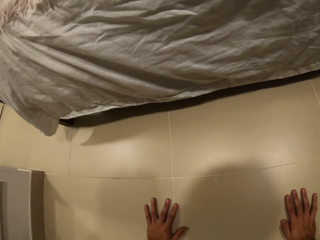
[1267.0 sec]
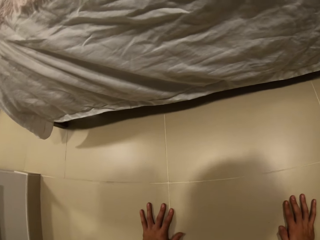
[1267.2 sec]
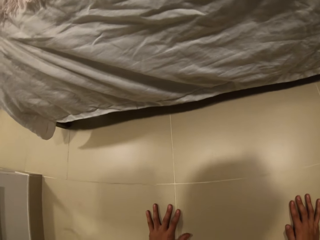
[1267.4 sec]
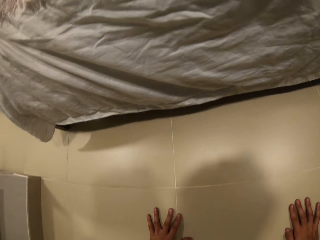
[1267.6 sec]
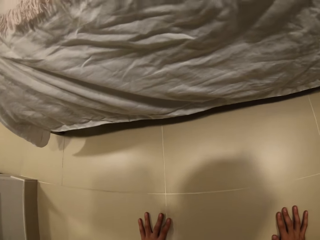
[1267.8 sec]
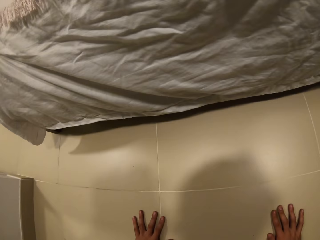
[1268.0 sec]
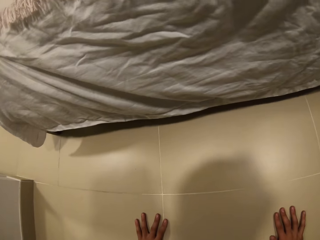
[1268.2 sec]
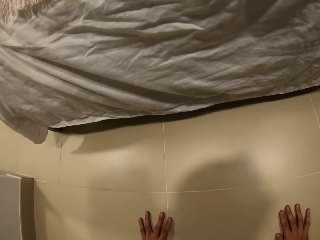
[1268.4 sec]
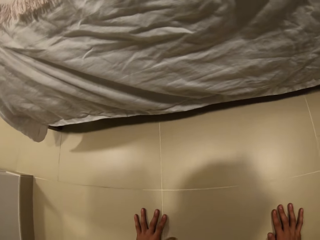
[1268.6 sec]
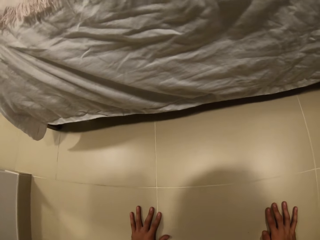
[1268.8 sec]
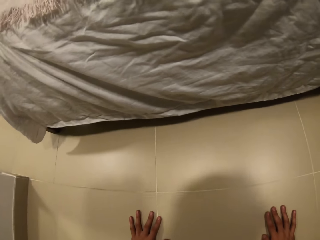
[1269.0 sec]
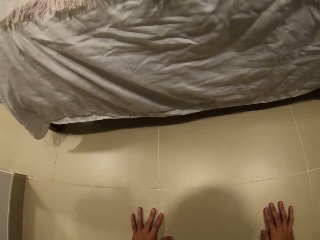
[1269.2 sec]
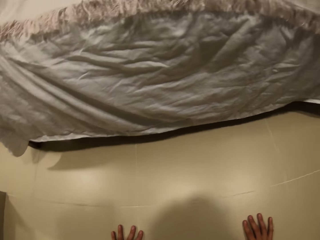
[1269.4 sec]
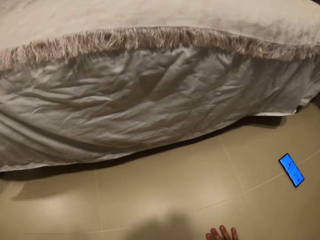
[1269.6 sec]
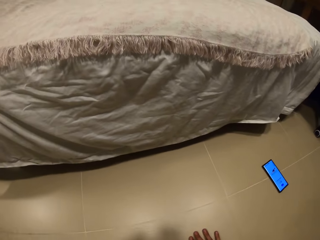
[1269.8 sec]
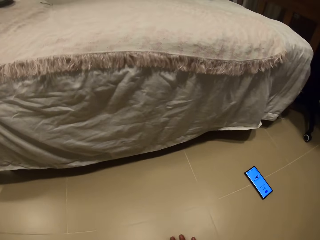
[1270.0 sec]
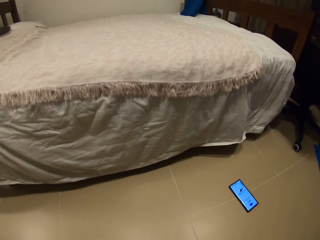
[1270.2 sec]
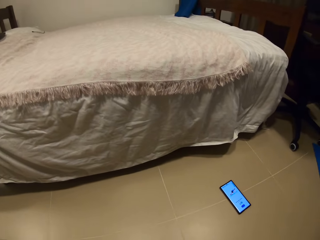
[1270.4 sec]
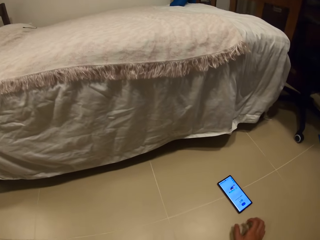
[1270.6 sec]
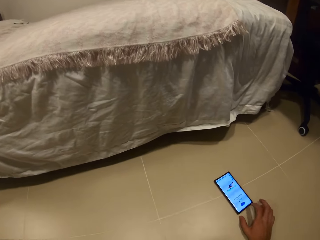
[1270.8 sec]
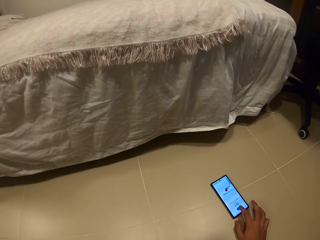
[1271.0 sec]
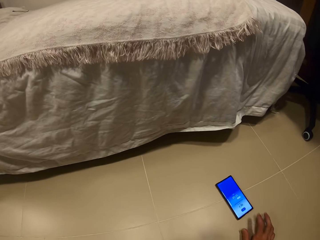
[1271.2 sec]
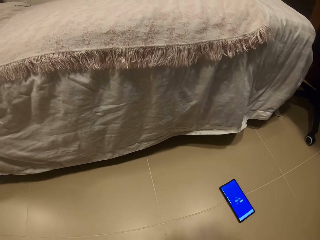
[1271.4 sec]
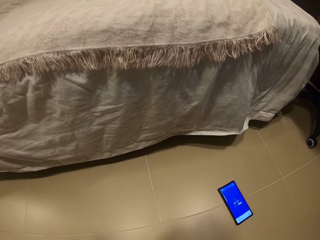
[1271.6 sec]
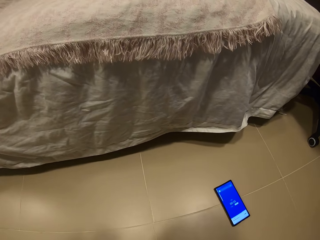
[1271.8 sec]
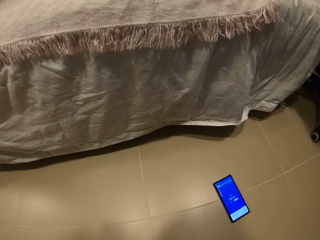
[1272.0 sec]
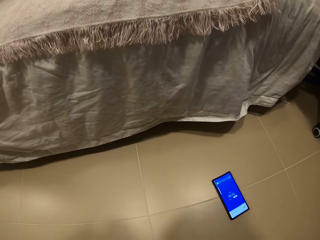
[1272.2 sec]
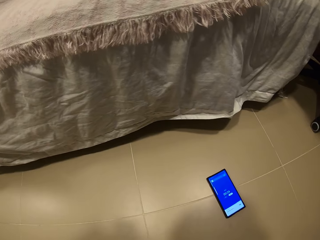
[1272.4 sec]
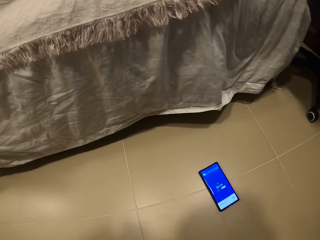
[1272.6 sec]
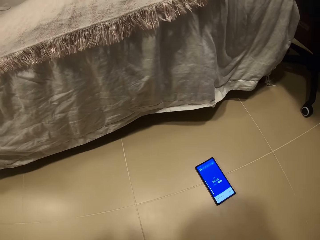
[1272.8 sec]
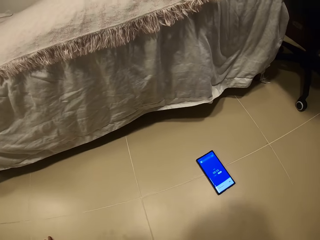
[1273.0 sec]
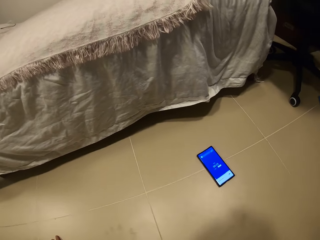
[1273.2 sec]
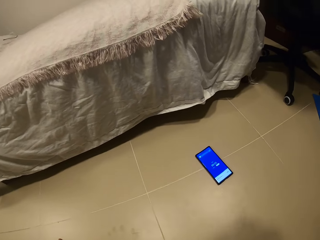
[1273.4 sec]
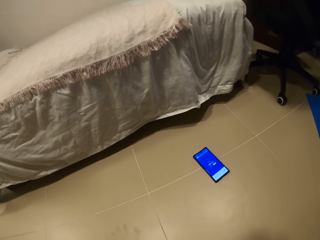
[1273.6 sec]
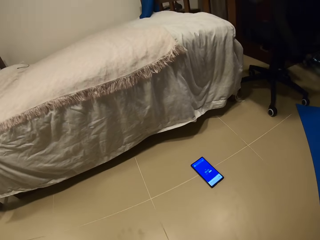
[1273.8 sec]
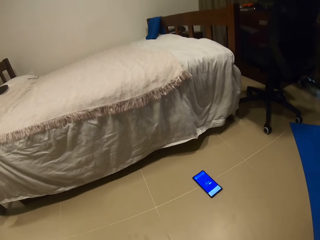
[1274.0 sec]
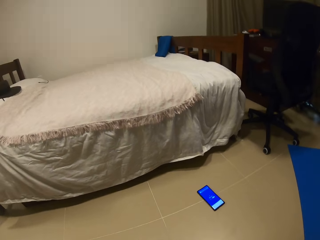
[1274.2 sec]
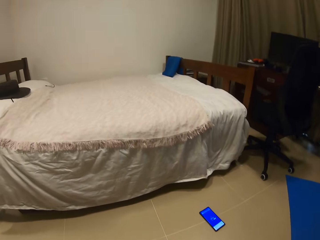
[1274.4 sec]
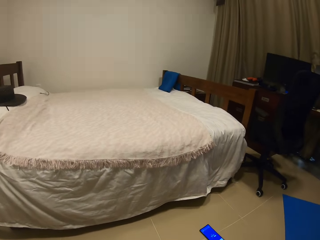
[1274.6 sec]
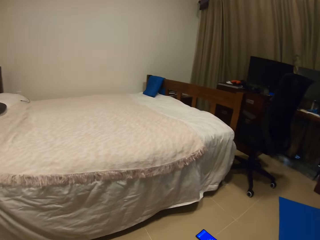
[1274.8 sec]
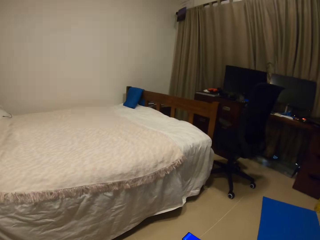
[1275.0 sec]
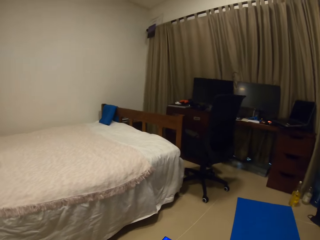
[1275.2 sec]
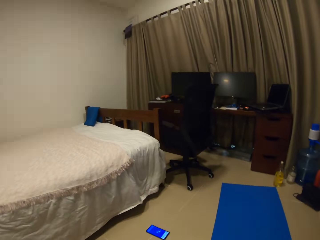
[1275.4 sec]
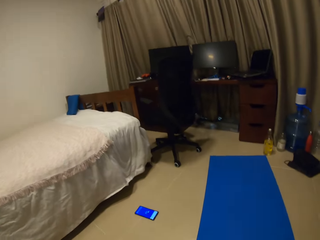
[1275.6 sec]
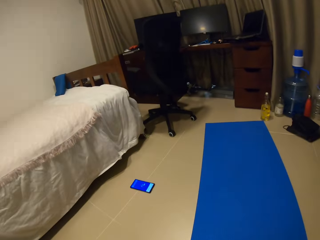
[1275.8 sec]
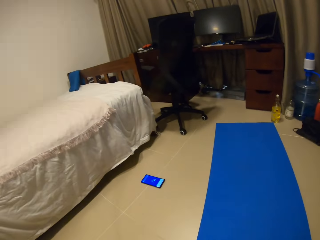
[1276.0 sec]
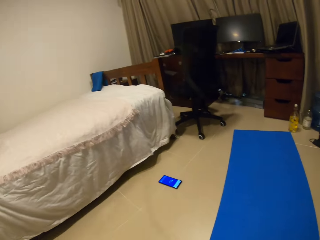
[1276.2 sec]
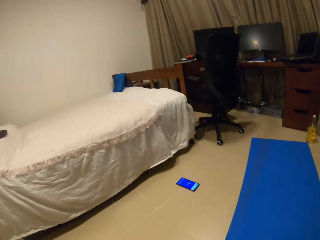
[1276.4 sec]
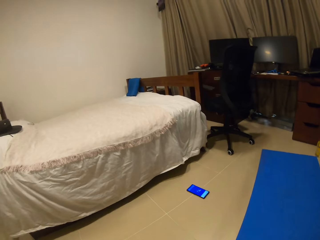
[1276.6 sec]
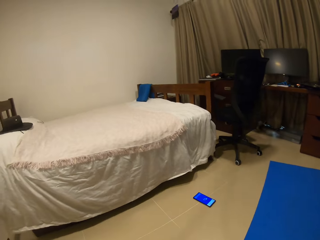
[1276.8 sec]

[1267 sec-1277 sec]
The camera wearer presses his phone. He stands up.

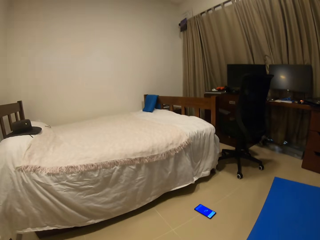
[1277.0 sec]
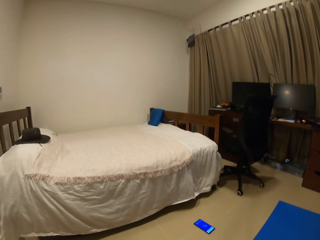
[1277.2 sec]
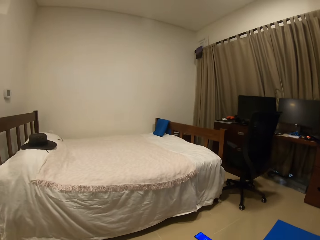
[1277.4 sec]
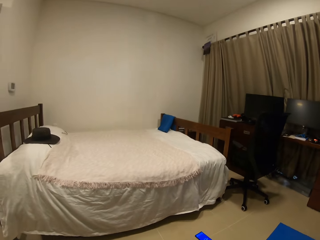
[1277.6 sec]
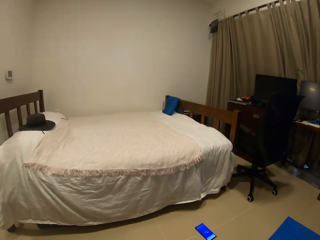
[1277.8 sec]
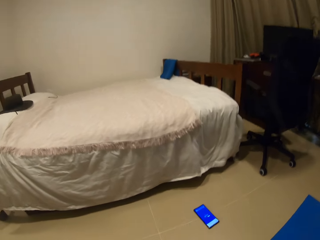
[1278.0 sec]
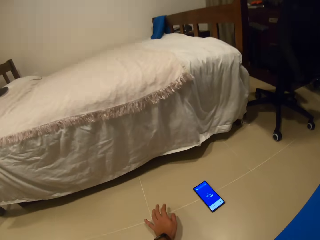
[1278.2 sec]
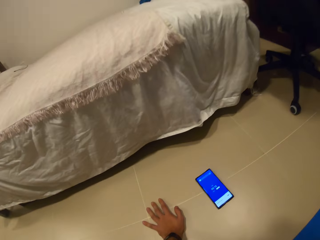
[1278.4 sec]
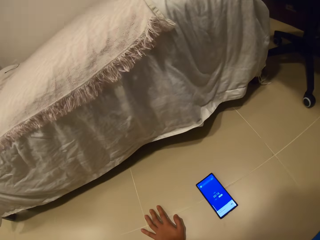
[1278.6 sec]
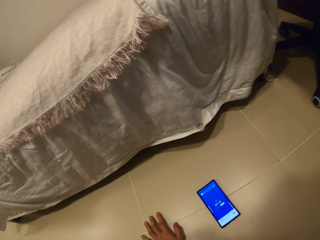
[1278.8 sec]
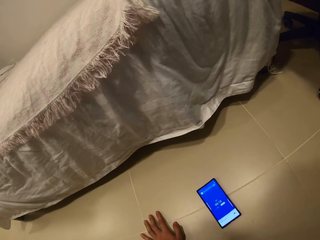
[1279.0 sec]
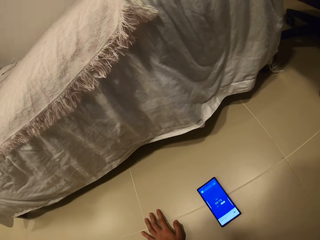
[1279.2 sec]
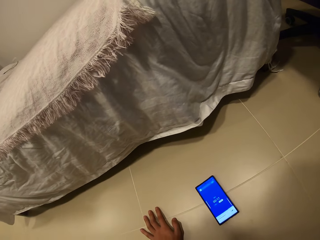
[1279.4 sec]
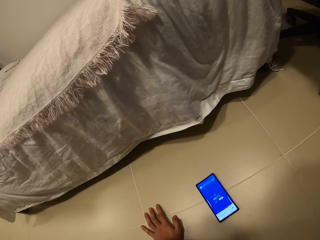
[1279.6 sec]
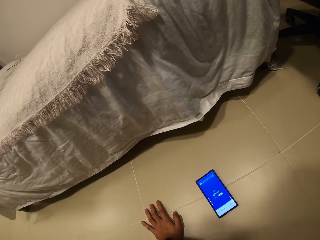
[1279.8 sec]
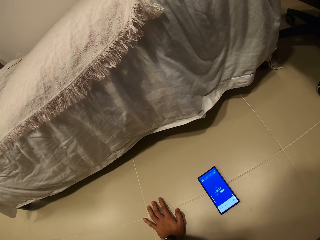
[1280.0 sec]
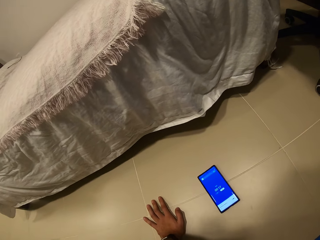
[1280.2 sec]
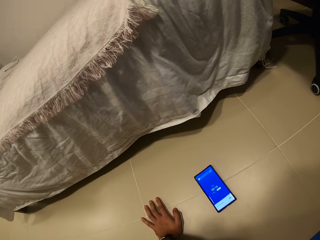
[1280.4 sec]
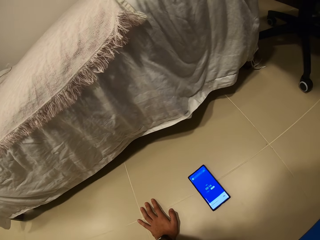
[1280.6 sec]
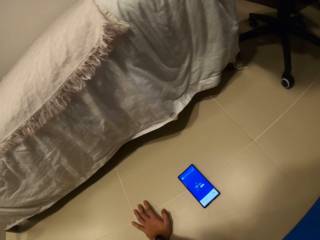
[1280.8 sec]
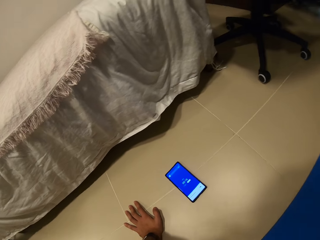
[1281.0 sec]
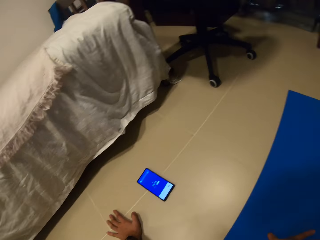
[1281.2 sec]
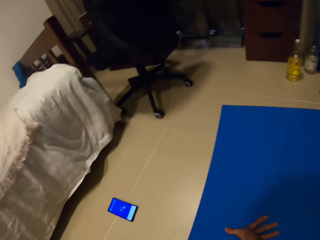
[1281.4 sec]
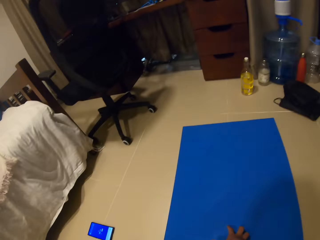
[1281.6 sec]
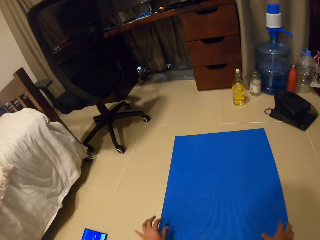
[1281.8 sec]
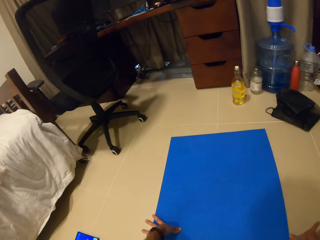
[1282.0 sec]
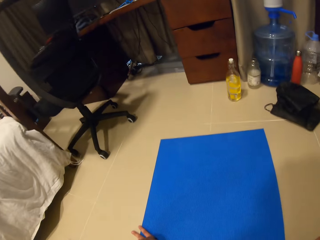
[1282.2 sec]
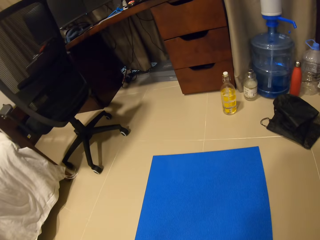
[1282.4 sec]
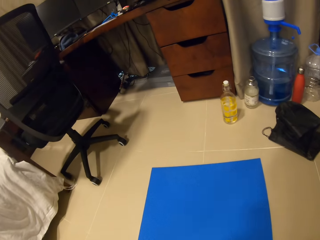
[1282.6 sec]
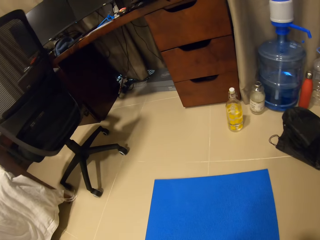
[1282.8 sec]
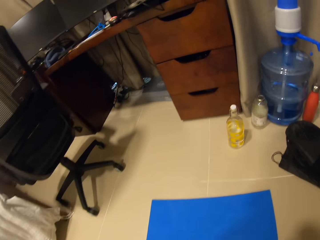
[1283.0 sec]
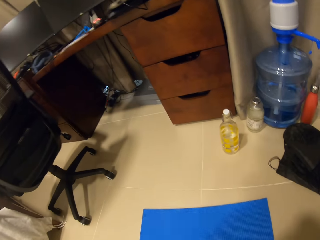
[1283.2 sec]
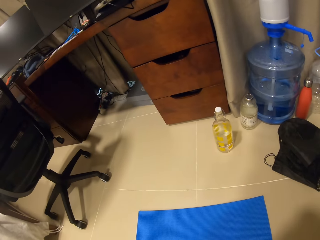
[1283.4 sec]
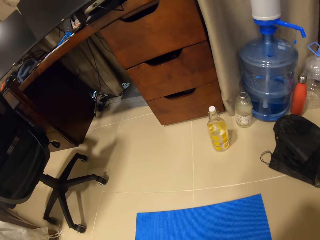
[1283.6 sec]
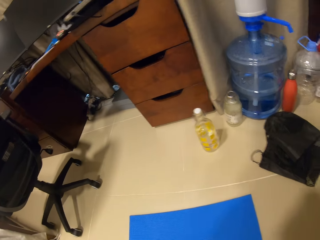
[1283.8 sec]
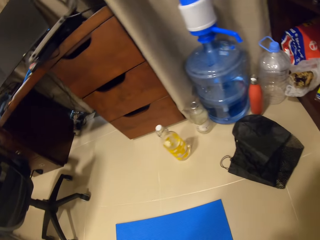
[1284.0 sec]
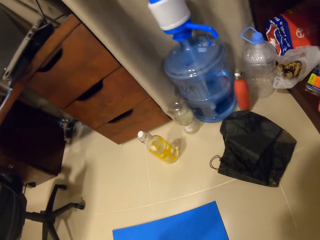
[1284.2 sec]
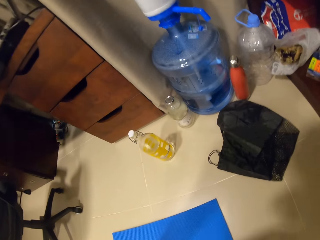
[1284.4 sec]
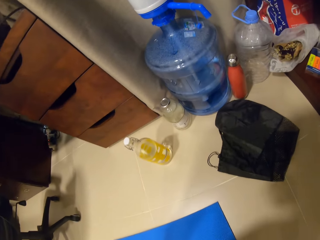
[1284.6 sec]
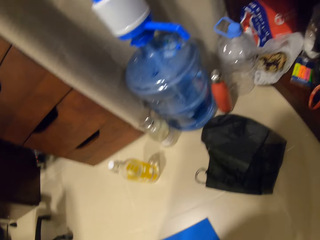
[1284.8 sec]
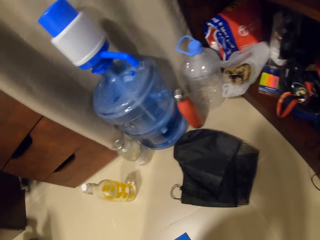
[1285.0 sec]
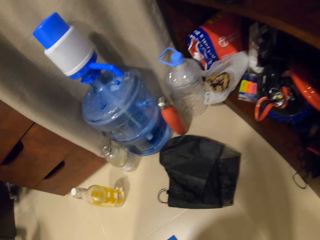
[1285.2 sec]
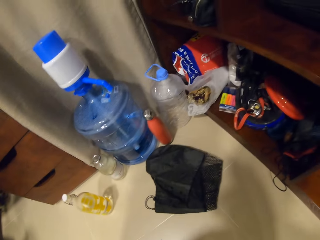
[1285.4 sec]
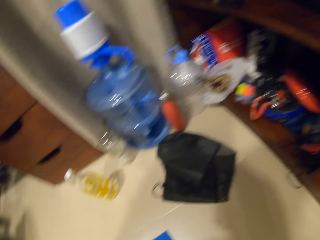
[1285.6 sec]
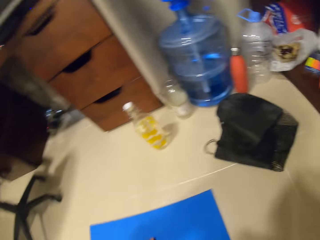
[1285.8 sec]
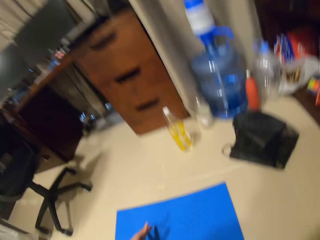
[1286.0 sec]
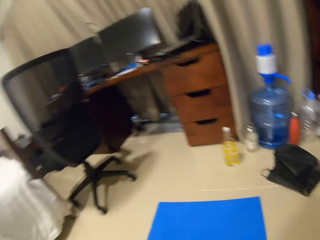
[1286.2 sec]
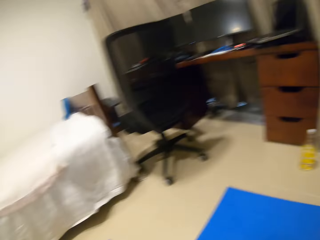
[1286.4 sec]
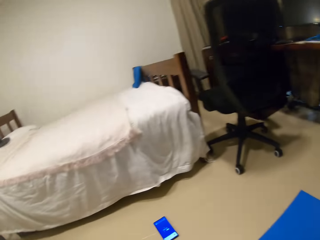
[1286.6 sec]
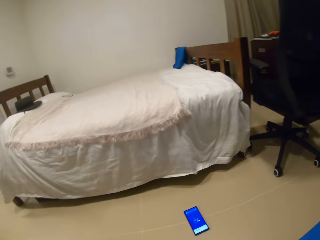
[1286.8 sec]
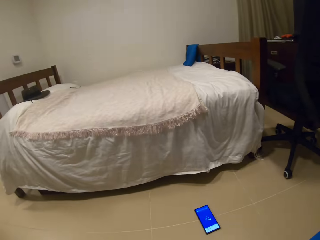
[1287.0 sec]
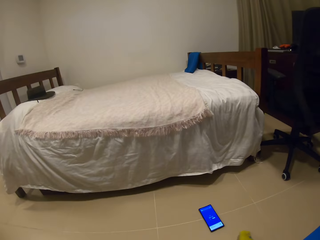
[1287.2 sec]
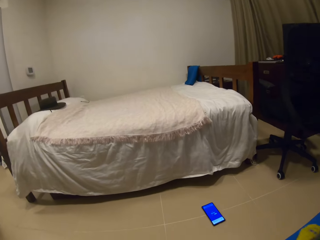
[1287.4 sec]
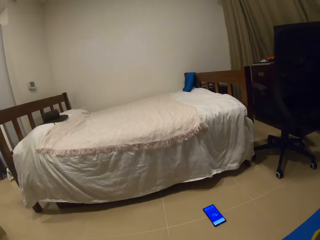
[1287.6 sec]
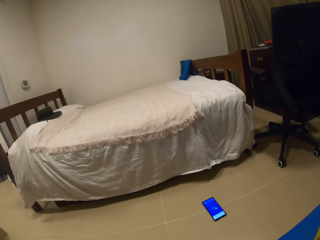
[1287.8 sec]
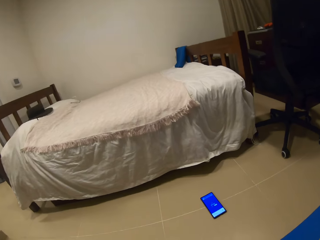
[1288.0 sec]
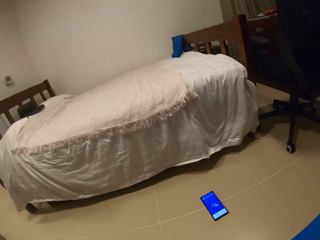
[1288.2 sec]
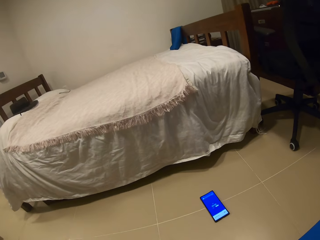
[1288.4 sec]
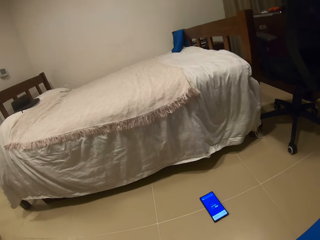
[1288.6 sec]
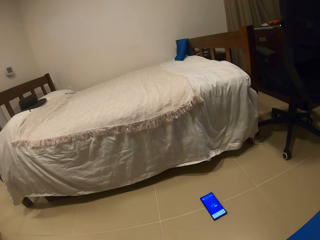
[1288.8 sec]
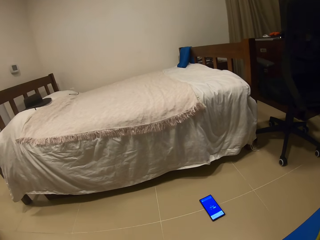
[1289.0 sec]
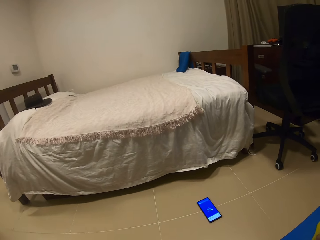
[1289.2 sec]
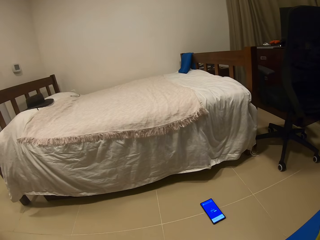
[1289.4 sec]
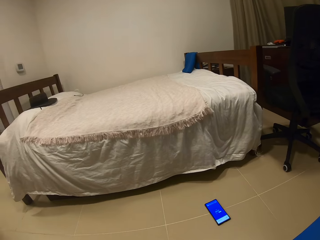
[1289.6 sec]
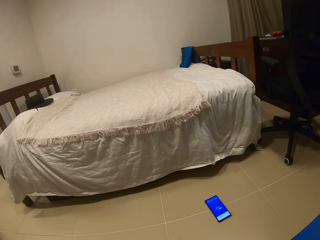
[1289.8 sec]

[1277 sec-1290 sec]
The camera wearer places his left hand on the floor. He holds the floor. He turns around. He moves towards the bottle. He turns around.
